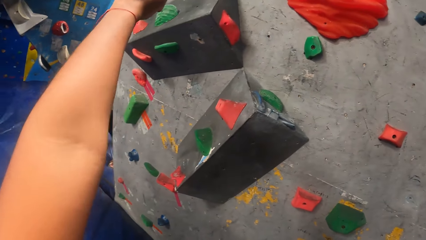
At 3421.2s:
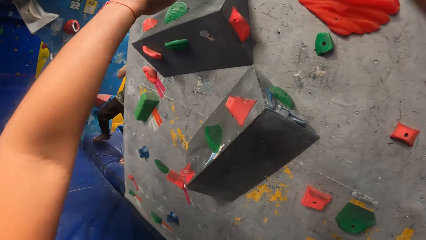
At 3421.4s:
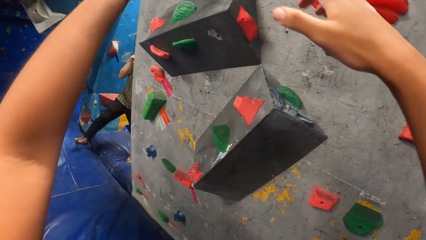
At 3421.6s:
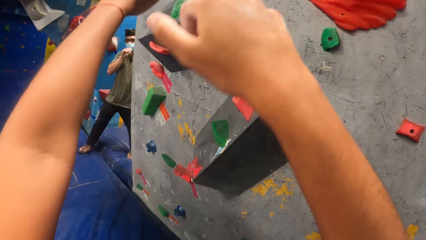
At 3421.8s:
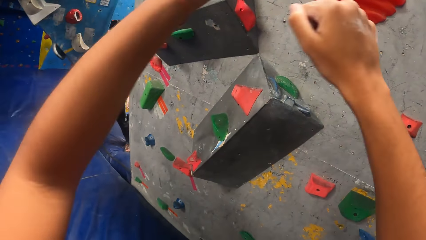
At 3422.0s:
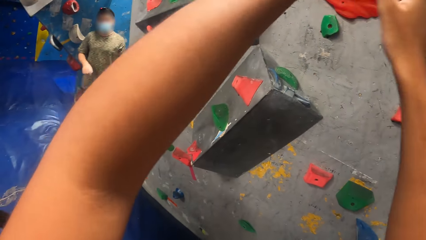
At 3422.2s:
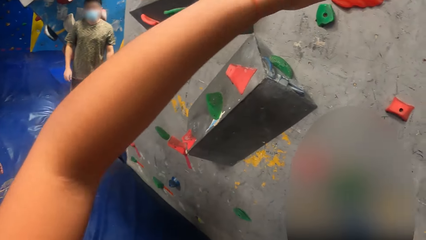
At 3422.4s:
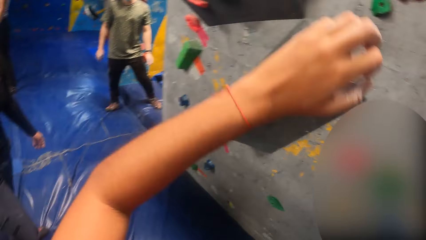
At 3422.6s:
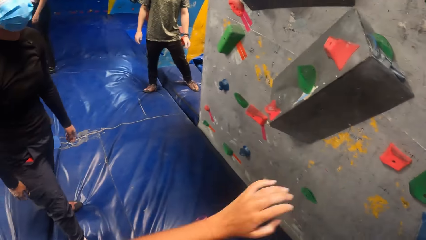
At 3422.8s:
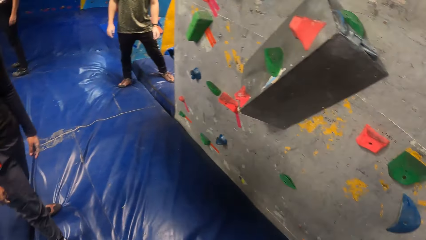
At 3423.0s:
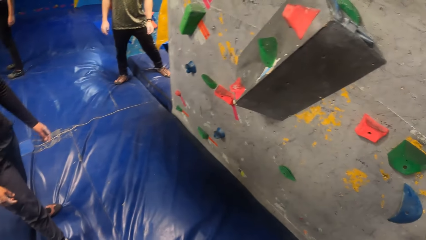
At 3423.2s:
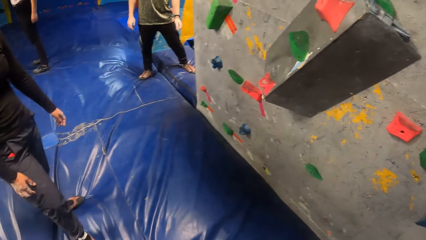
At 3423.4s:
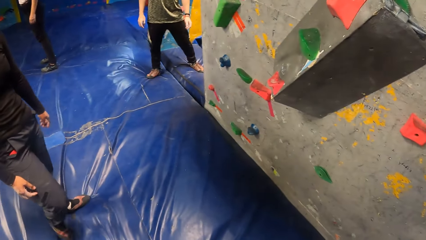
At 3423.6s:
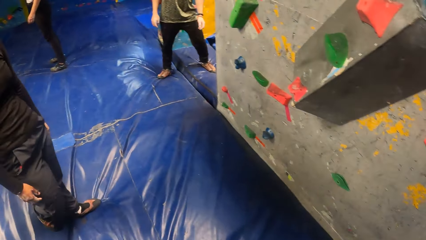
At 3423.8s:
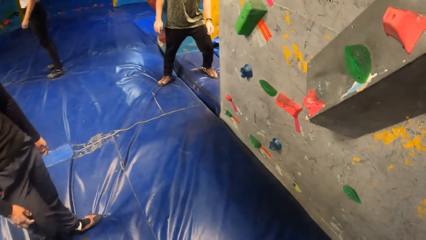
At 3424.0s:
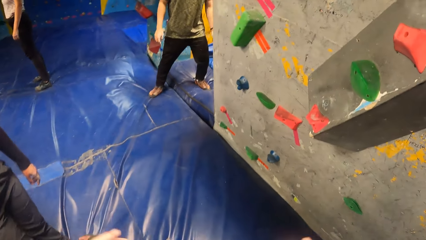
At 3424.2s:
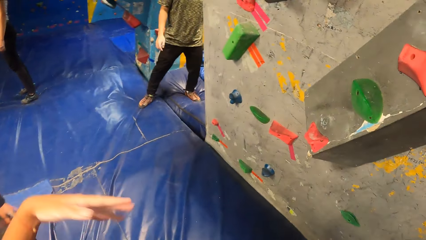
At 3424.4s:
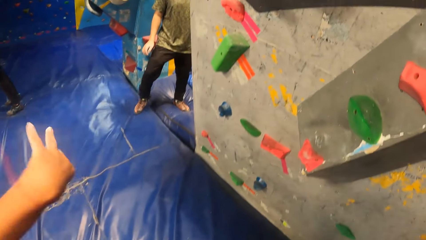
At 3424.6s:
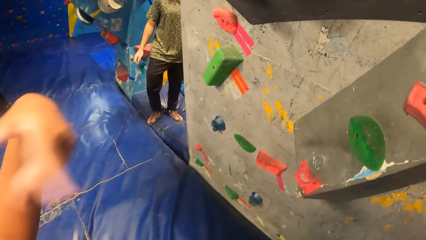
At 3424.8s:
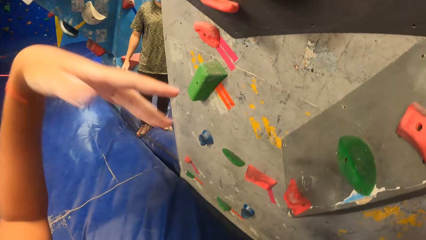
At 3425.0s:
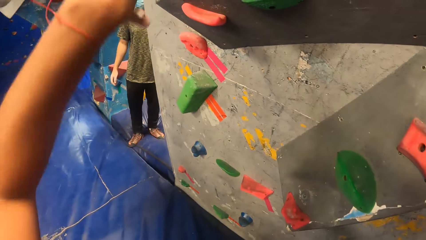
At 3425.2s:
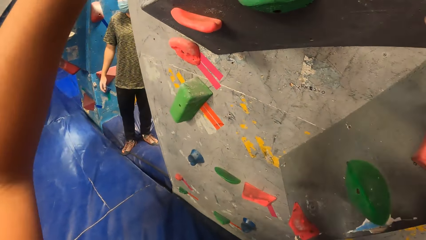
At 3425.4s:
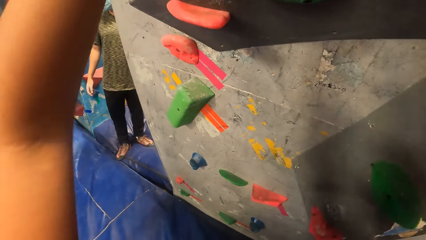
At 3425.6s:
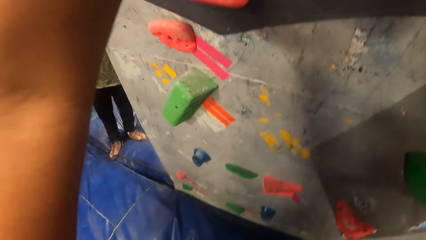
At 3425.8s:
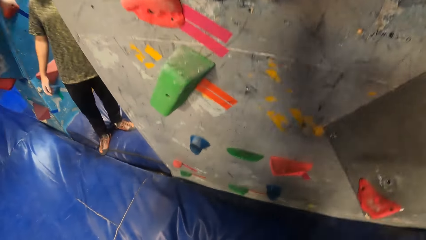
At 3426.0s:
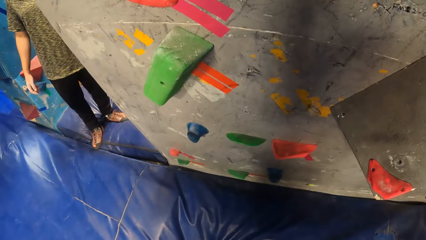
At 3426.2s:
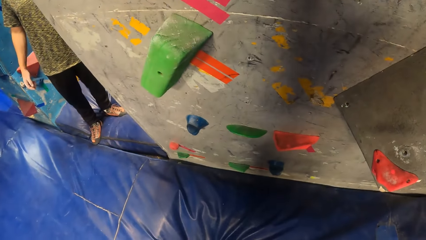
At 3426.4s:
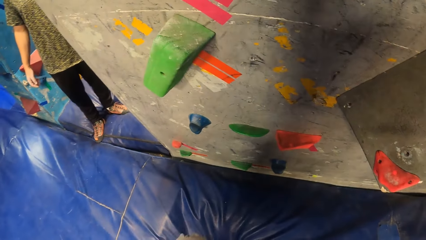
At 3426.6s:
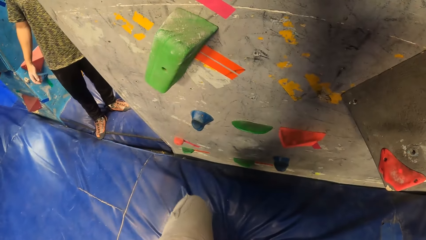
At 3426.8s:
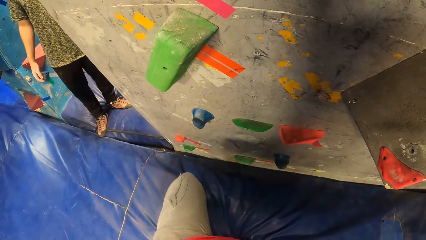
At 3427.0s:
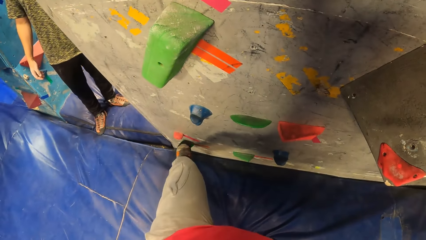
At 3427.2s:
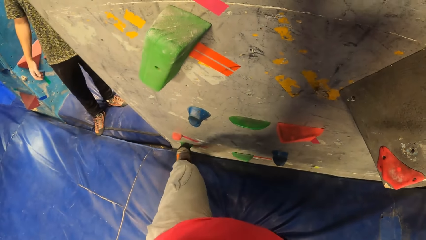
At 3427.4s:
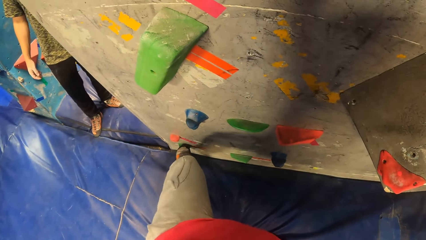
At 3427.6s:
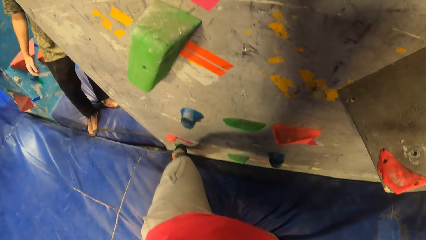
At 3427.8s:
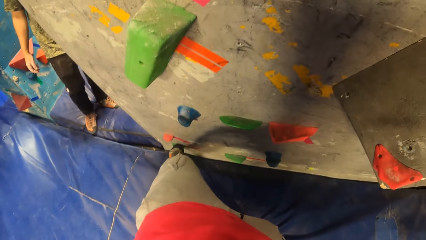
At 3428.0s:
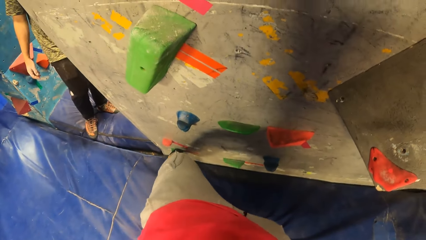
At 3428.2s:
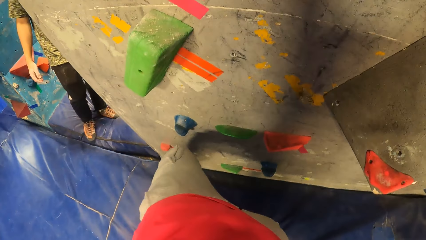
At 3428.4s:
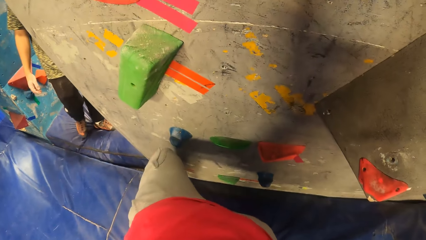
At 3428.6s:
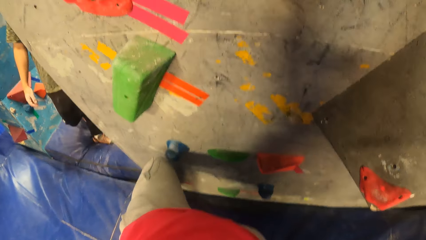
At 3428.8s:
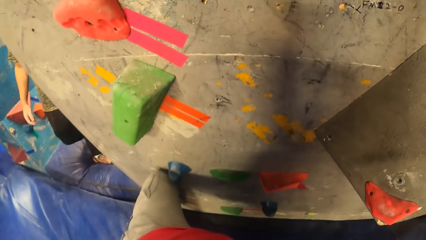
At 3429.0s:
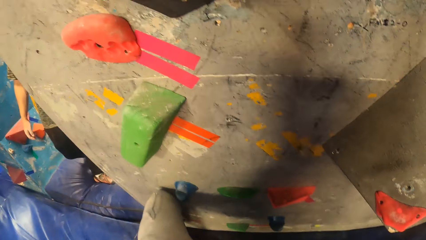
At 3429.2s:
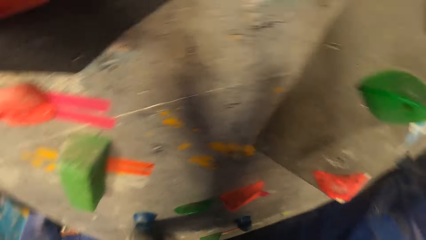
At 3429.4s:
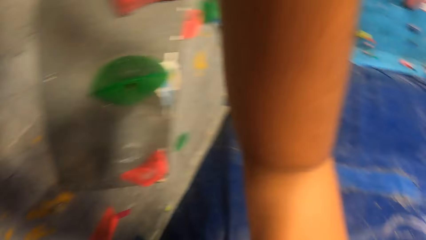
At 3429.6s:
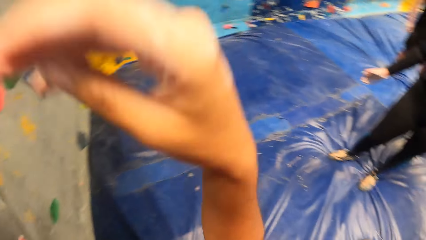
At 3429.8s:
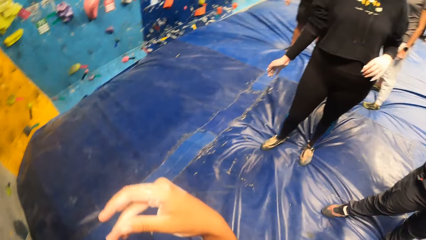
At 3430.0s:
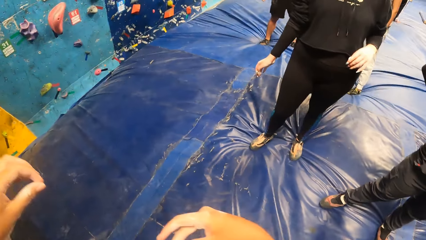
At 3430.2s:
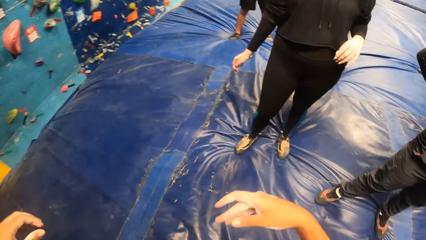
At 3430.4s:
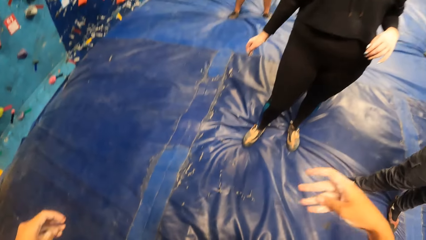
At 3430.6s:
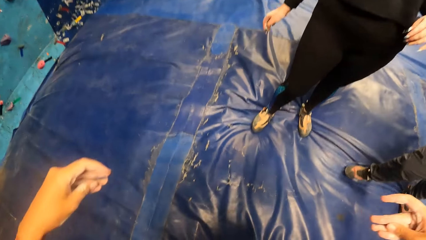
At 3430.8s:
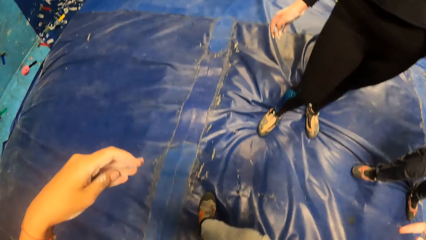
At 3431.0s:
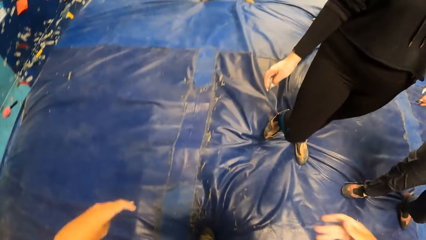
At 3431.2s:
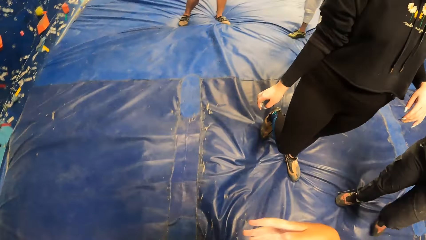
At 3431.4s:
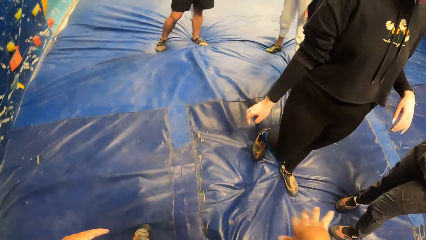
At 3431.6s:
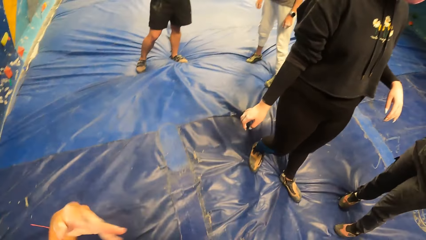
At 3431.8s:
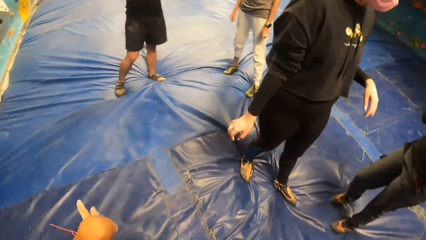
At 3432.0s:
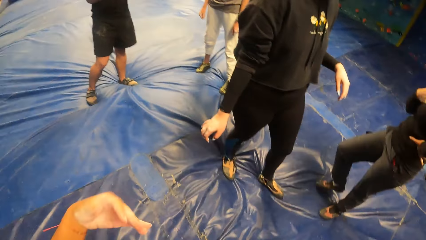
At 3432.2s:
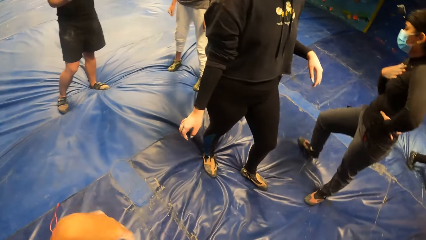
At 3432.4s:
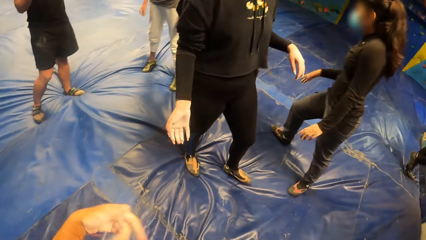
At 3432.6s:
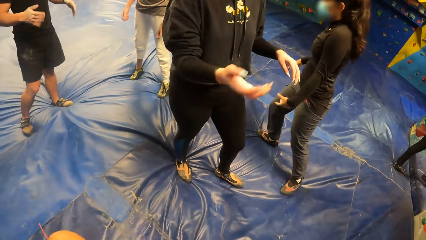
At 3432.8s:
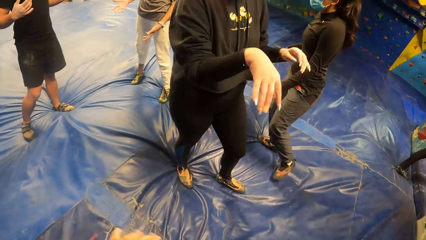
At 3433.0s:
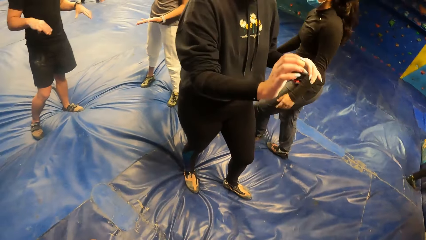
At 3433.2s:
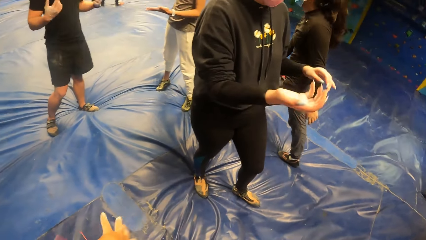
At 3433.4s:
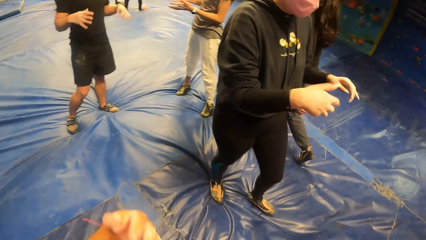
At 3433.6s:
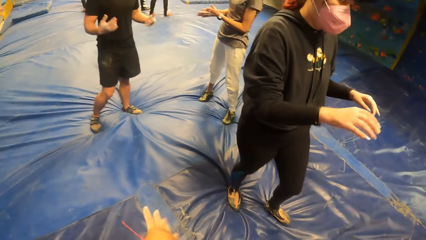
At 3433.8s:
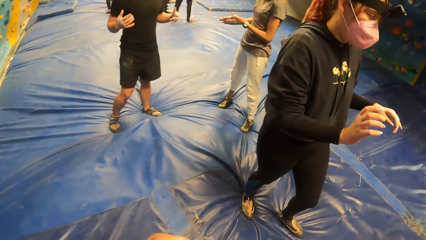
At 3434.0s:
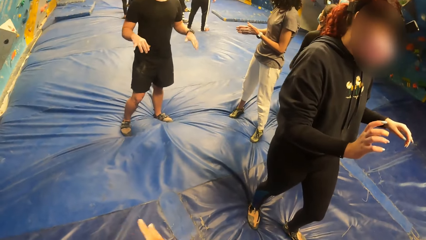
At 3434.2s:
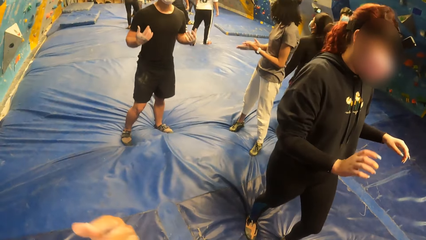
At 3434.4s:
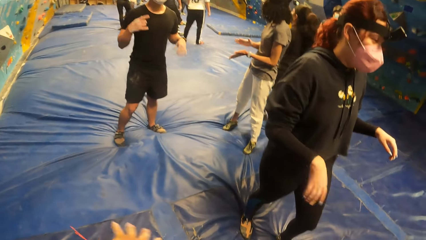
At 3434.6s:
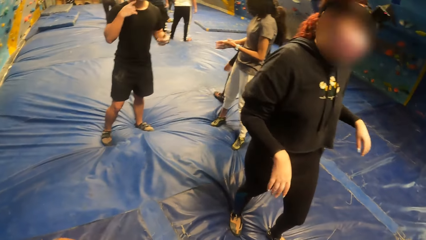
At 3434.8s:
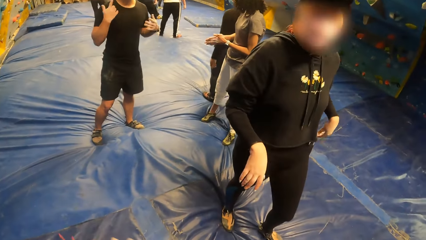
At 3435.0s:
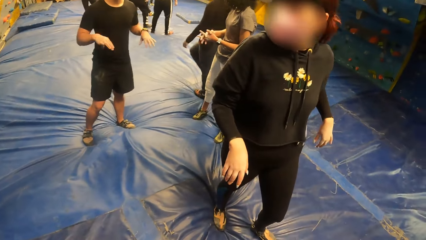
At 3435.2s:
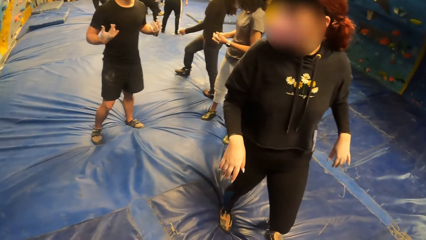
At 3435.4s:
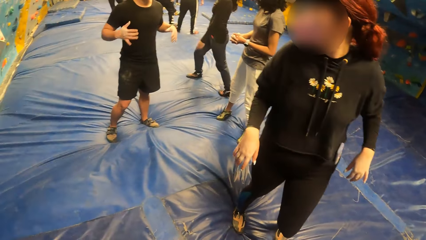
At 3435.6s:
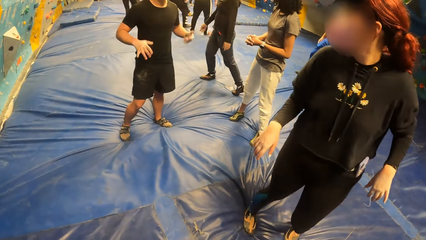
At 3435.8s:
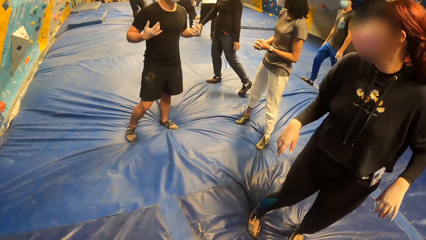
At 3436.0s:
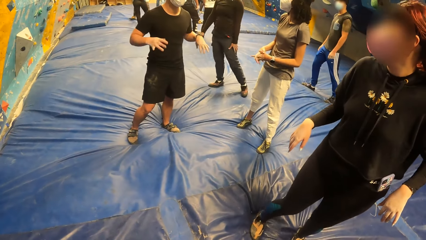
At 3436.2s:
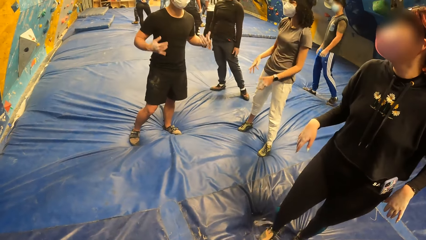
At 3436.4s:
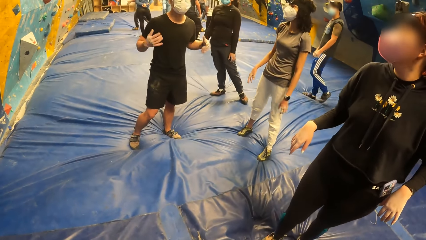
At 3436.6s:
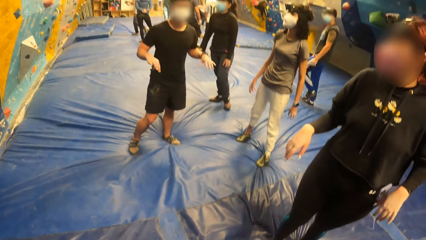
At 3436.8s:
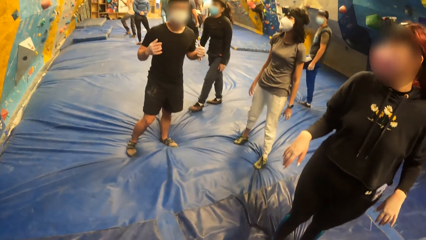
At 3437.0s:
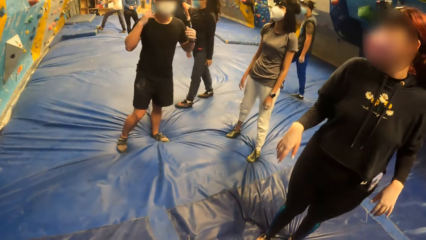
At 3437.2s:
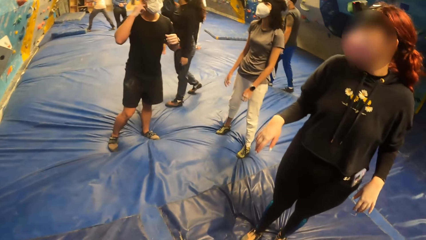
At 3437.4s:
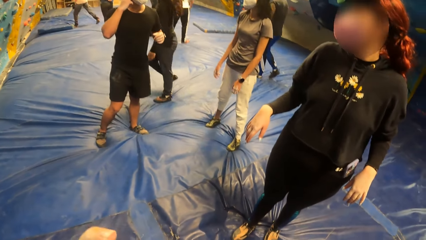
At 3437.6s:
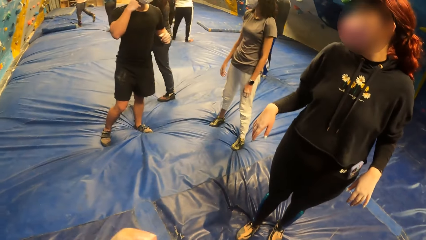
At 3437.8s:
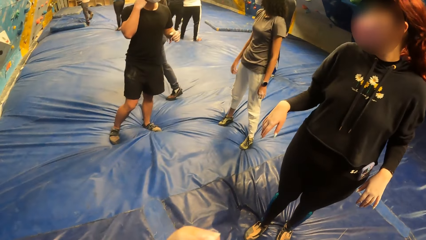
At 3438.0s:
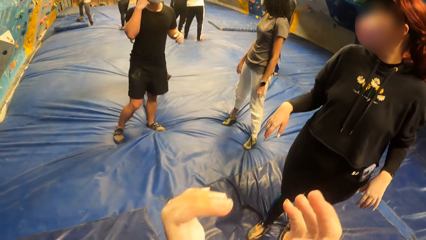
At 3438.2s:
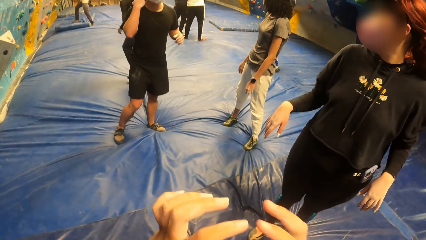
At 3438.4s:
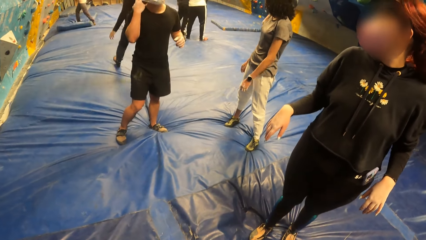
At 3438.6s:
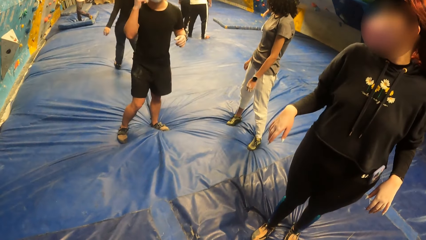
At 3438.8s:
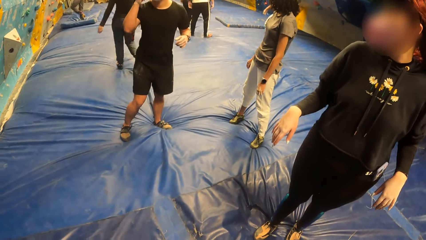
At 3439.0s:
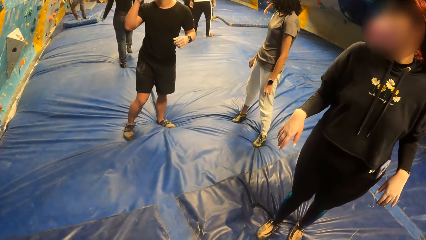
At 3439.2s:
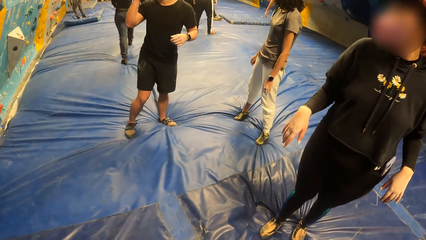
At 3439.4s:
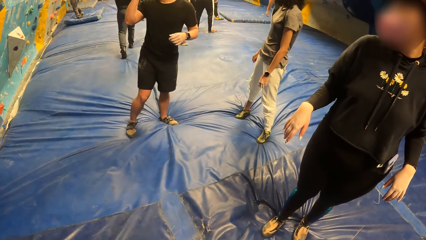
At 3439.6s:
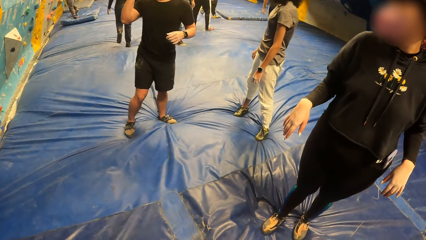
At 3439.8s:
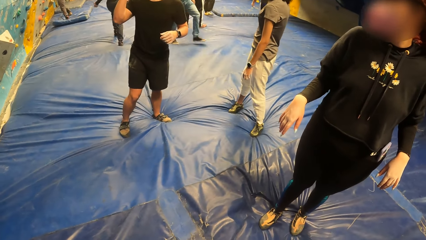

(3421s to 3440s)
The camera wearer climbs the wall. They shake a hand. They interact with the woman and the man. They look around.
